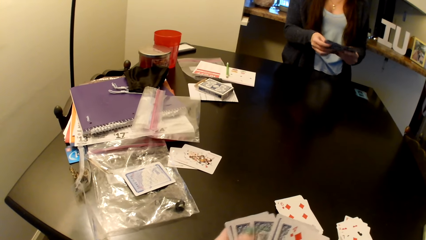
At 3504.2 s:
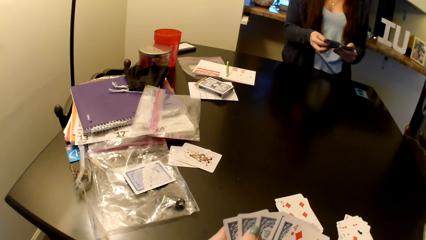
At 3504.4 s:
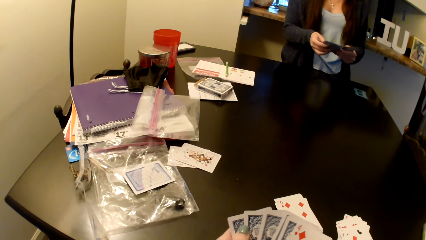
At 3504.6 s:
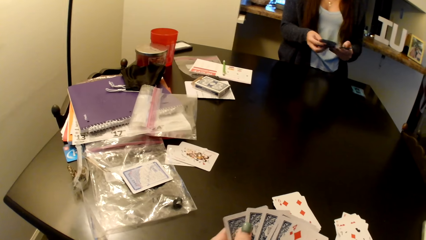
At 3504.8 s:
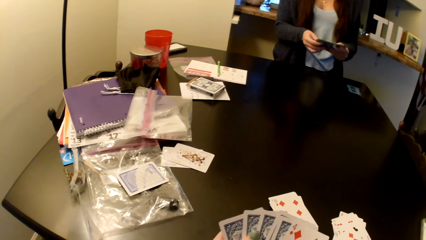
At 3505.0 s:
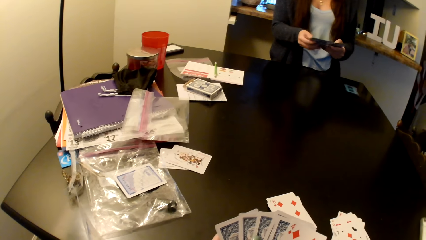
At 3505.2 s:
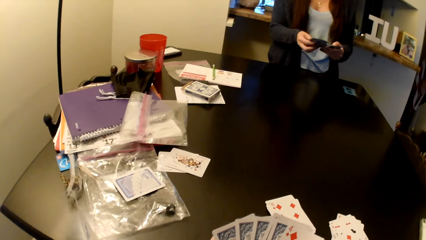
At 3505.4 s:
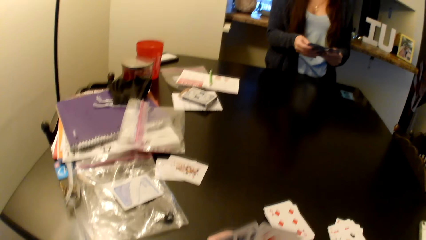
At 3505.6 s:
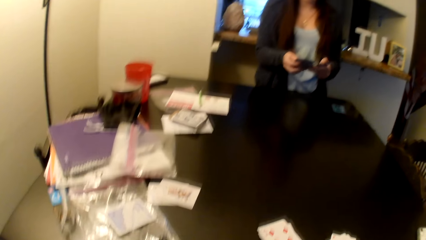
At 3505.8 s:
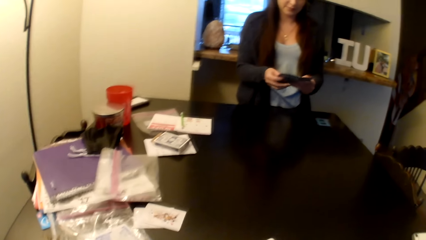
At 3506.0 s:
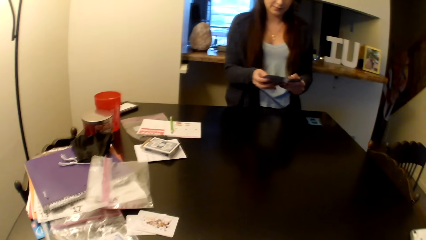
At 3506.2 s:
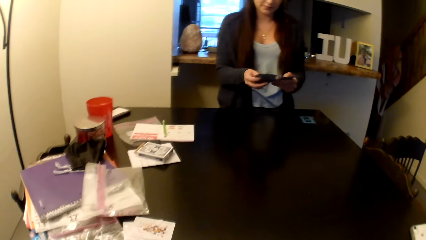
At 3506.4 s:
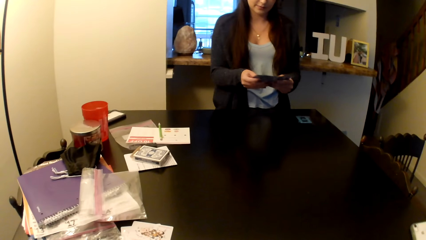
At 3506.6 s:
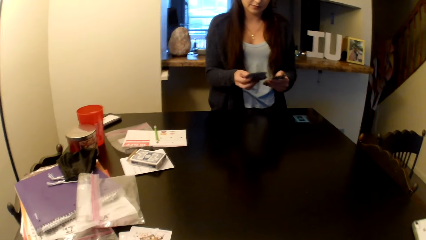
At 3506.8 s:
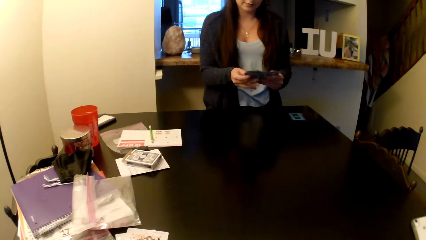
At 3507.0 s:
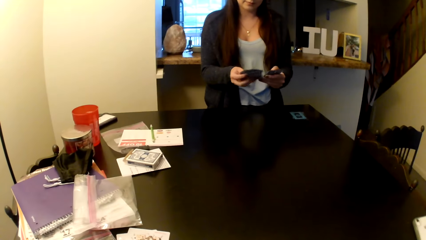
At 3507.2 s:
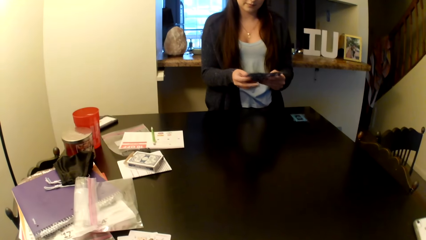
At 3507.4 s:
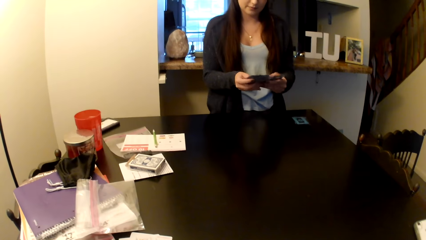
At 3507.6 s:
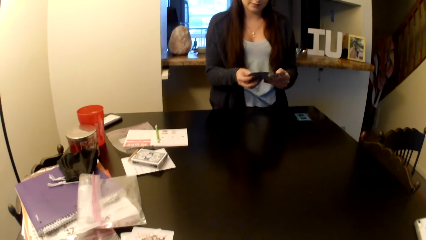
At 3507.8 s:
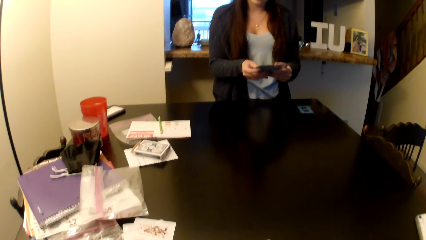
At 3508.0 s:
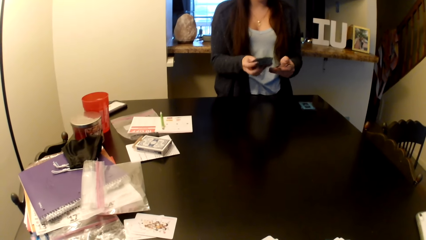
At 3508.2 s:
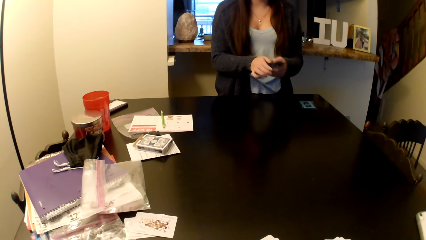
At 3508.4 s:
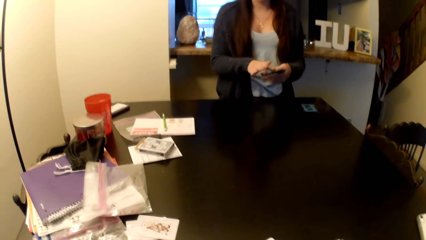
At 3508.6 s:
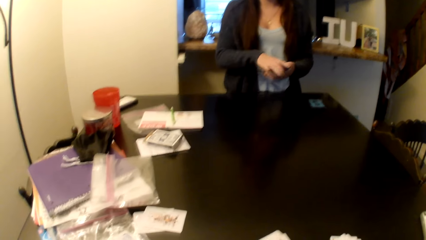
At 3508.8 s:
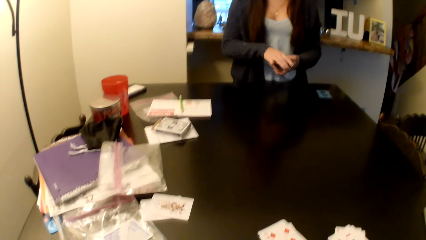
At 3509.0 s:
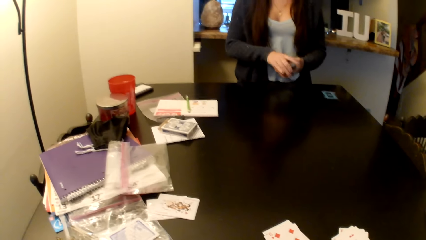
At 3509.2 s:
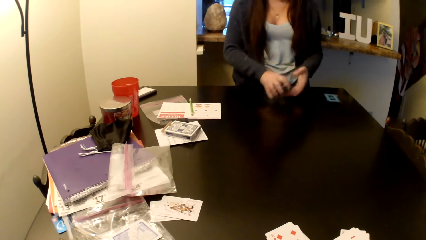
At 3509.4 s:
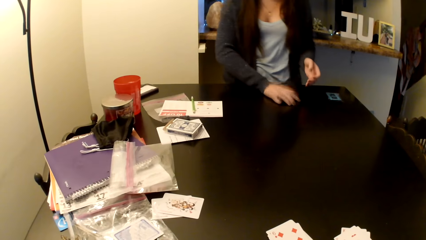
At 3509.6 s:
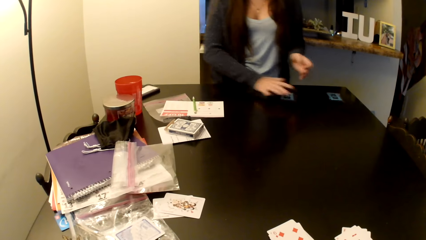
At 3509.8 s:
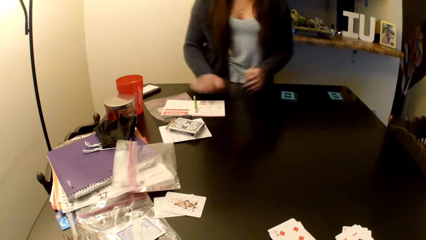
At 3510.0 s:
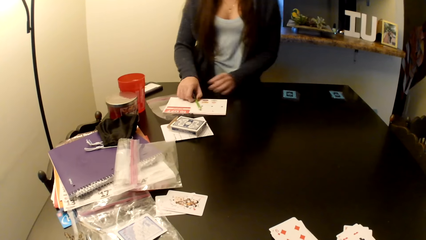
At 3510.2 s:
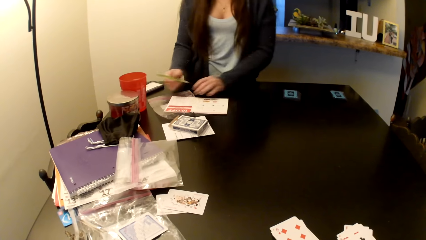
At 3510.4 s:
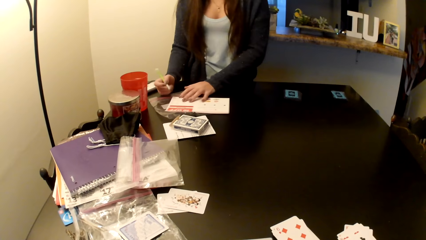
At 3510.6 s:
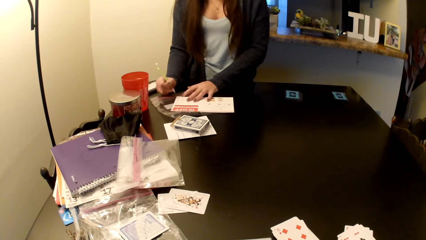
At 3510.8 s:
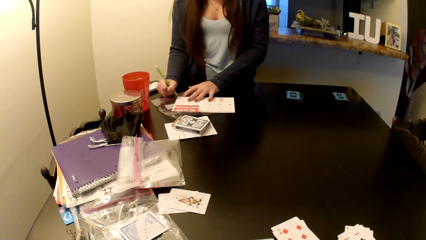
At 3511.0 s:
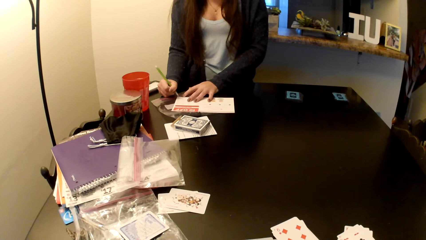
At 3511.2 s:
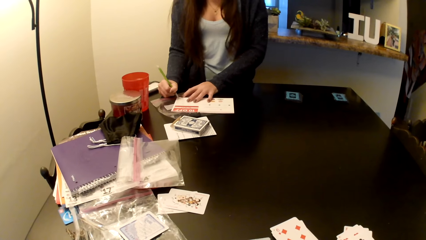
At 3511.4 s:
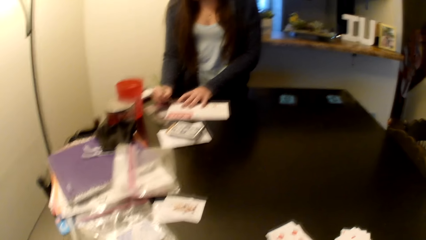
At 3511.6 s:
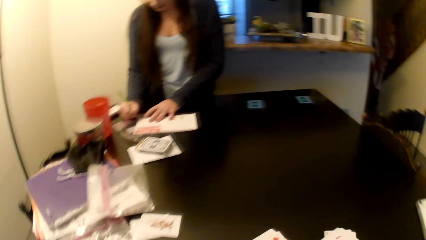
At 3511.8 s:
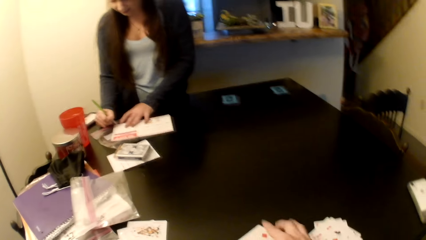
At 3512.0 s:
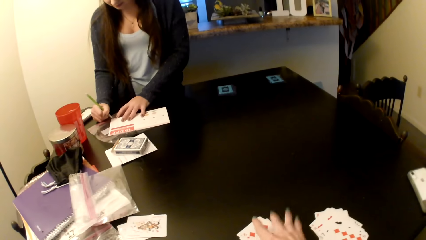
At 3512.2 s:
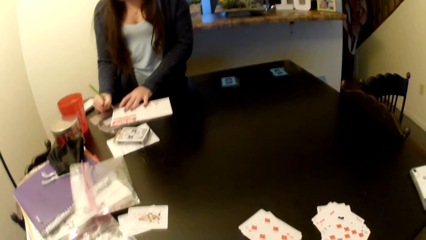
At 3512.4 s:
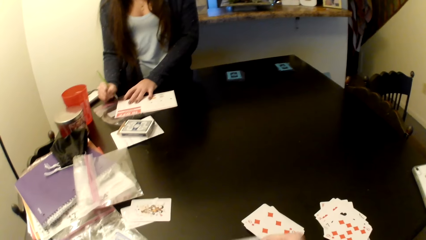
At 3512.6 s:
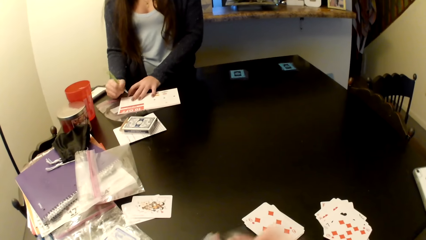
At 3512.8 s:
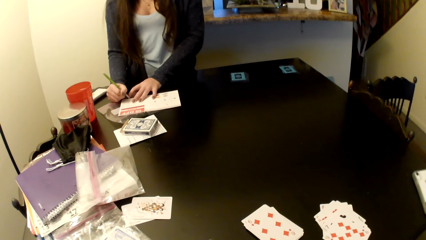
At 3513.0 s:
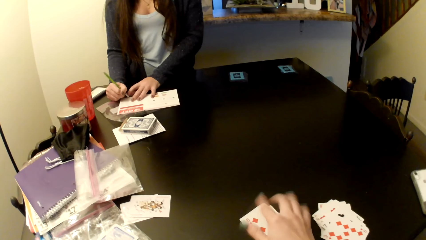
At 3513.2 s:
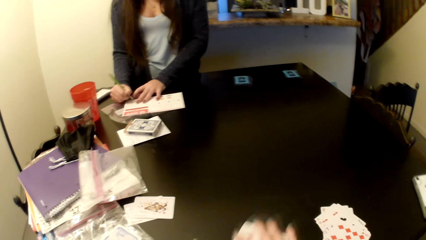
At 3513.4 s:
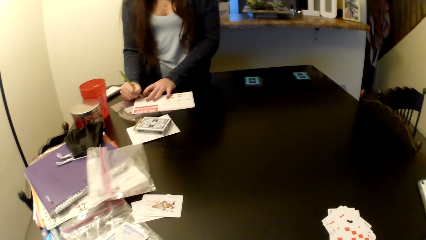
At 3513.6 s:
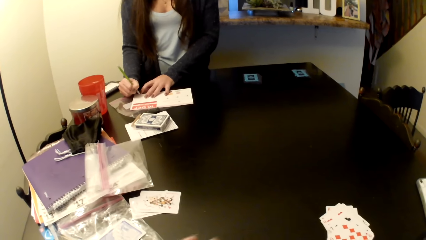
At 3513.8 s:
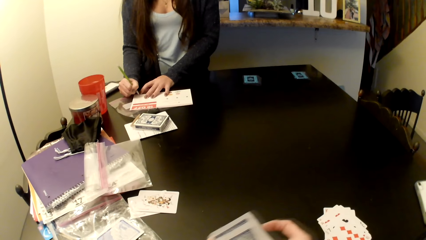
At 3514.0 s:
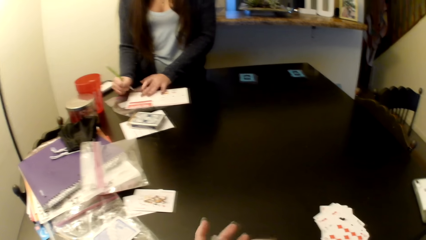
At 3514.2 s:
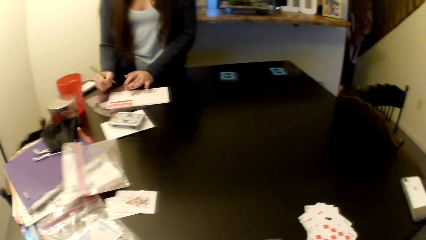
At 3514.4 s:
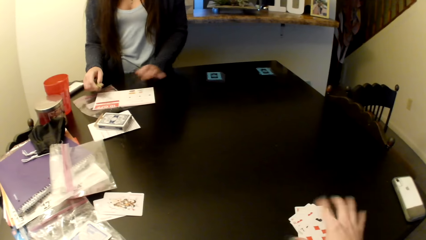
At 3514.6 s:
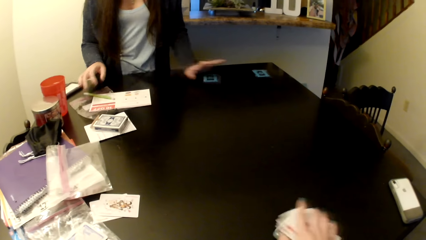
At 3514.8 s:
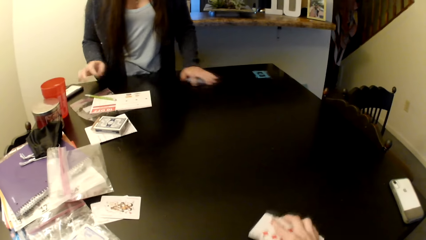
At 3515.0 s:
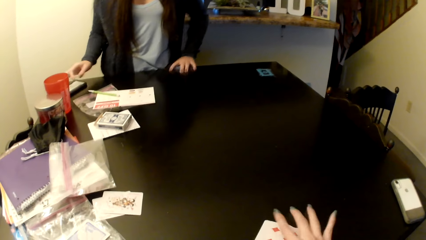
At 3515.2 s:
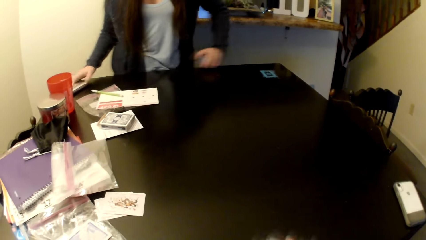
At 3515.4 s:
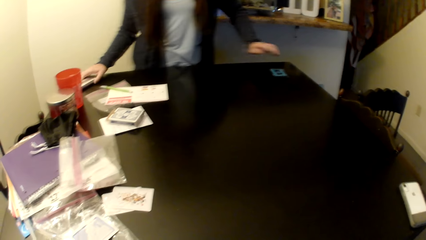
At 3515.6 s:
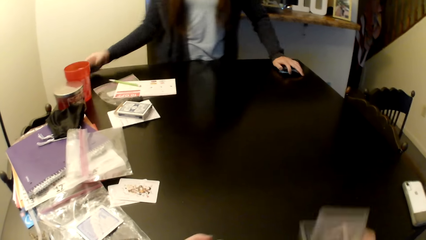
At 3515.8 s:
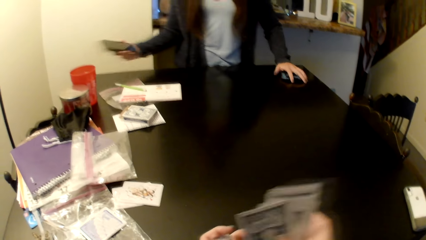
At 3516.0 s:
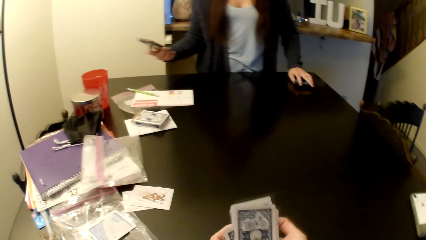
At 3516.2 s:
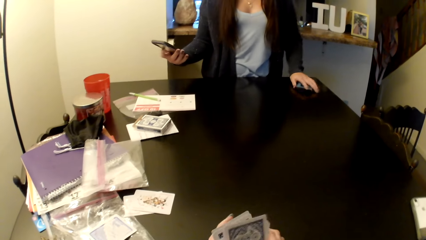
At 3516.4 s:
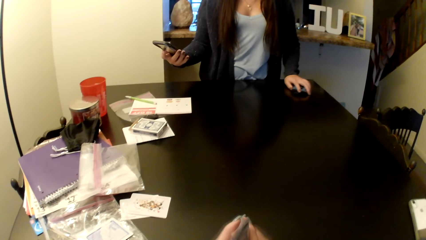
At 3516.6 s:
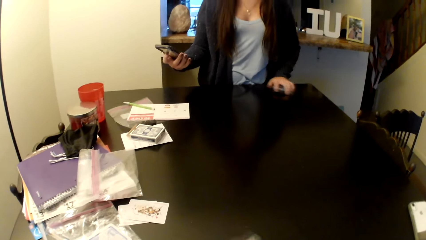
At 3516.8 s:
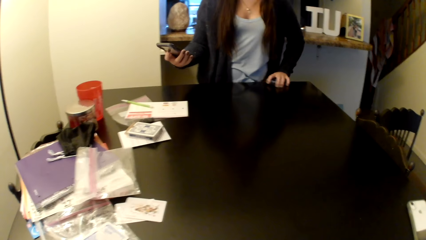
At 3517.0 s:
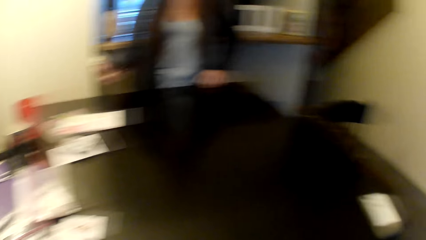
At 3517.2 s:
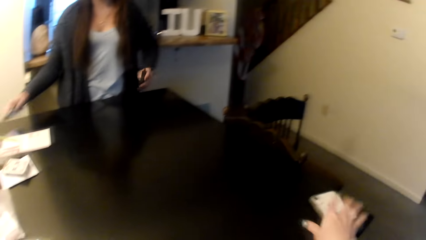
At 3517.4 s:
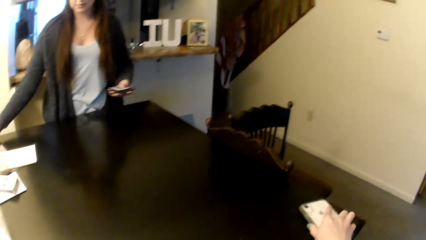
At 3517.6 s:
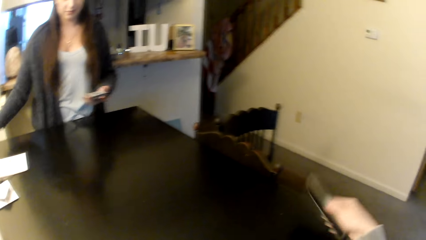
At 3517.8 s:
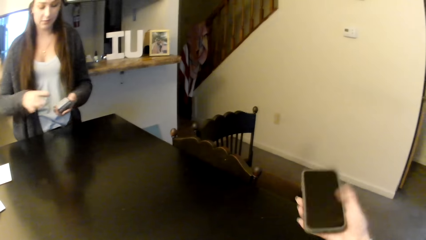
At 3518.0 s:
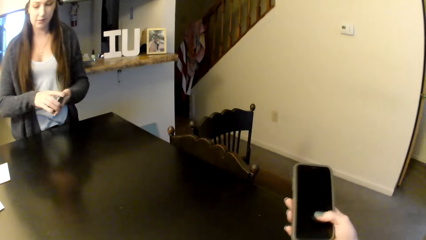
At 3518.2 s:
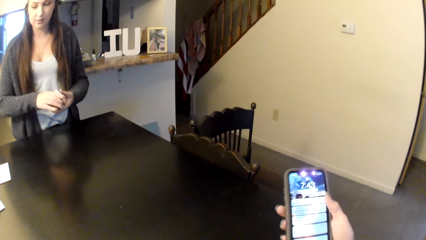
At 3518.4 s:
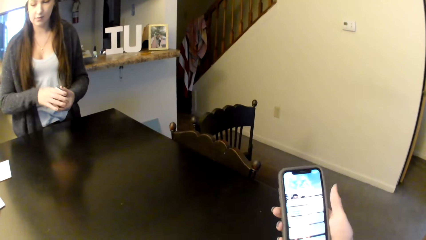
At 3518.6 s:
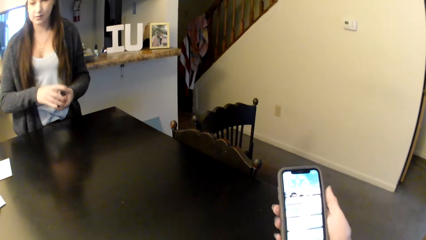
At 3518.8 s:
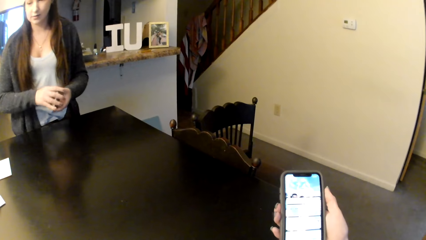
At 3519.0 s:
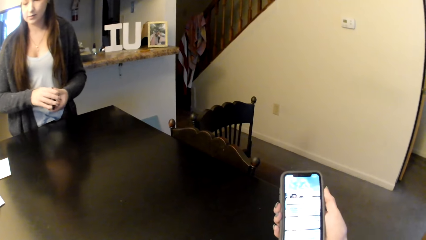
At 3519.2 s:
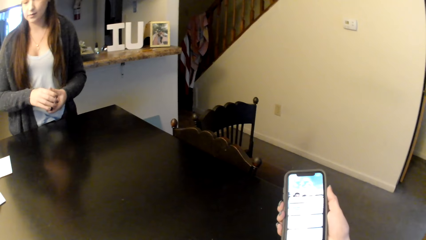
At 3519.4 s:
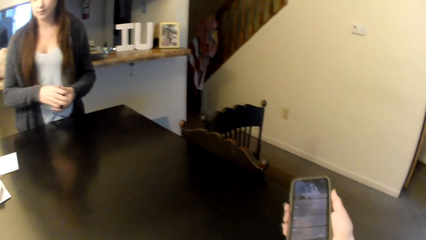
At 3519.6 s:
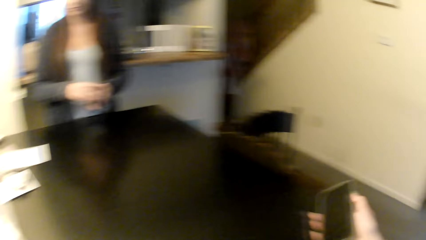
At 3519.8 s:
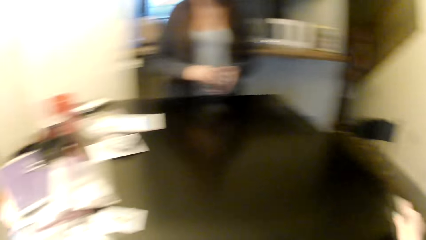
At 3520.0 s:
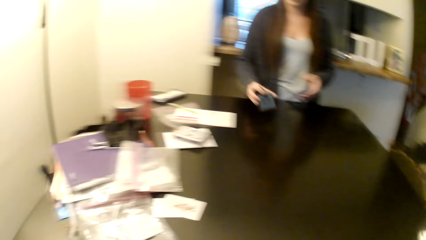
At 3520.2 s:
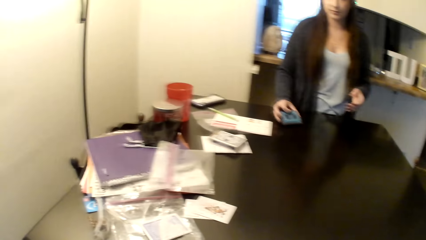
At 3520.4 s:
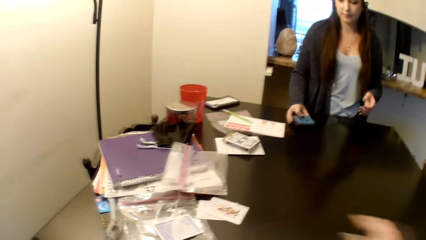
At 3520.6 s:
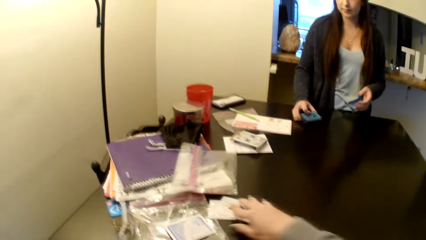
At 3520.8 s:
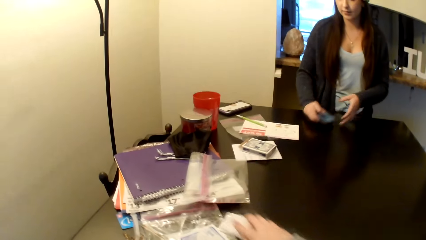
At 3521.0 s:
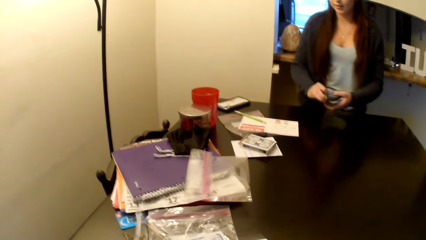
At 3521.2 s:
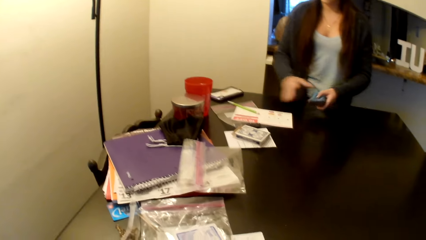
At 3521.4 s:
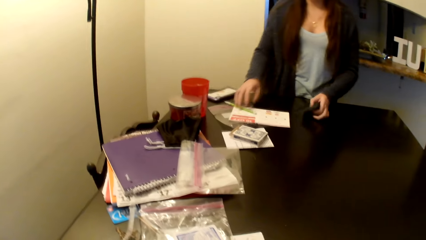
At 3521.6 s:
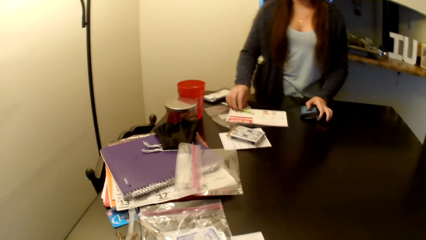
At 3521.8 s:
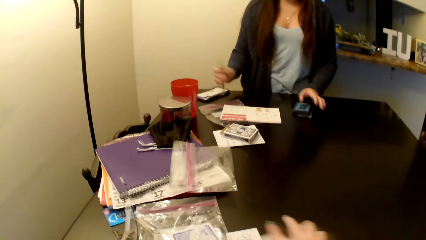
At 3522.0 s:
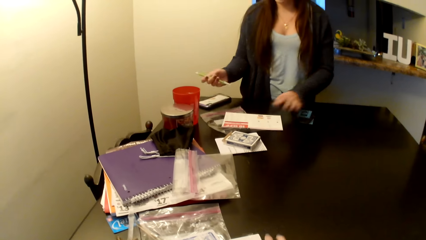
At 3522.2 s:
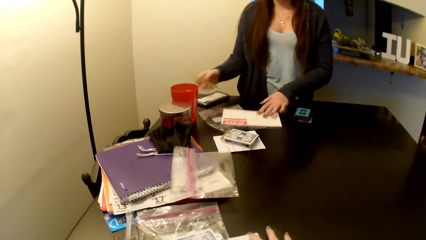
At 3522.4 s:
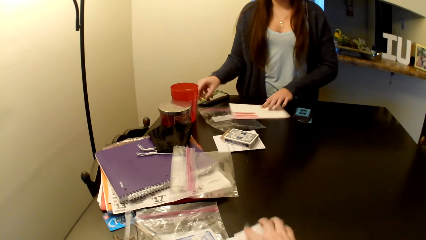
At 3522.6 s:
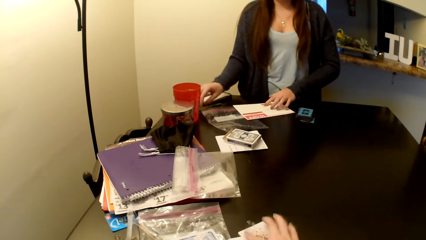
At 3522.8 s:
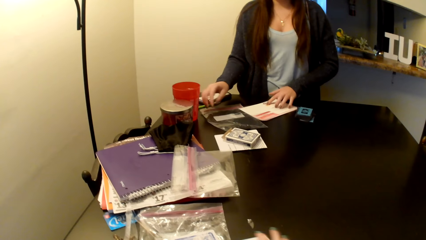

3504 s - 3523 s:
A person puts the cards on the table, picks up a pen on the table, and writes on a piece of paper with the pen. The camera wearer picks up the cards on the table. The person puts down the pen, picks up the cards on the table, and picks up her phone from the table. The person puts her phone on the table. The camera wearer picks up her phone on the table. She taps her phone screen with her finger. She looks at her phone. She puts her phone on the desk. The person puts the cards on the table, picks up the pen on the table, and puts the pen on the table.
